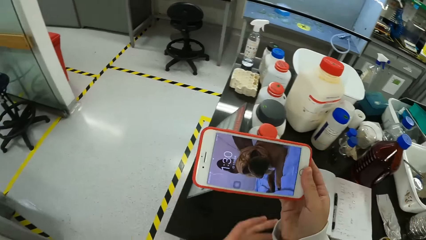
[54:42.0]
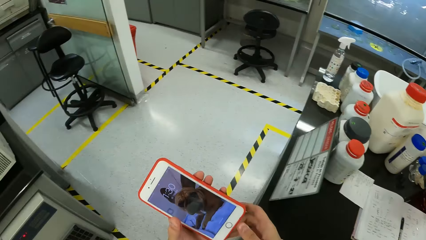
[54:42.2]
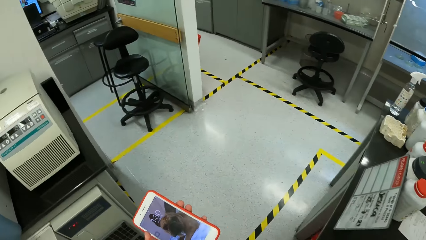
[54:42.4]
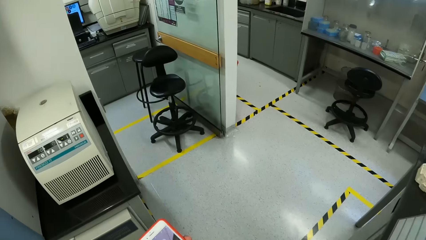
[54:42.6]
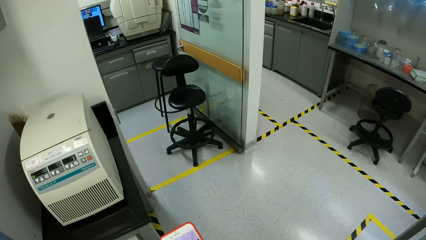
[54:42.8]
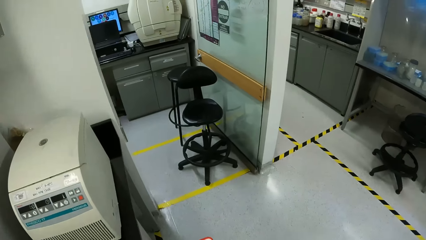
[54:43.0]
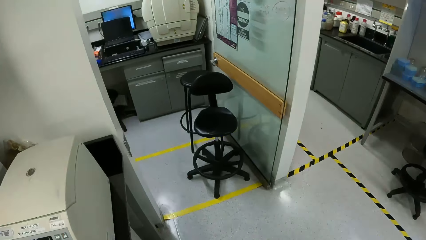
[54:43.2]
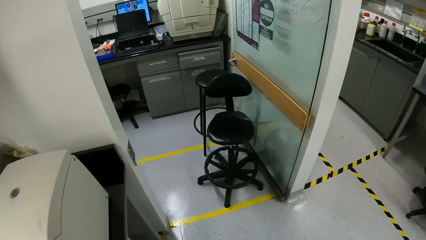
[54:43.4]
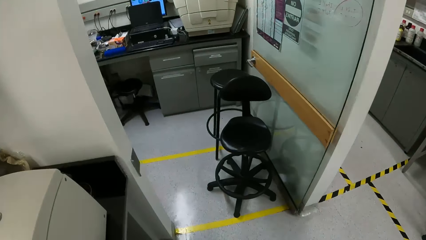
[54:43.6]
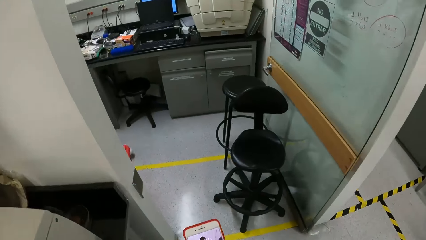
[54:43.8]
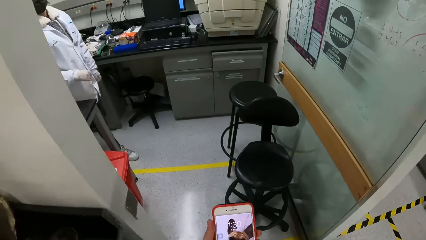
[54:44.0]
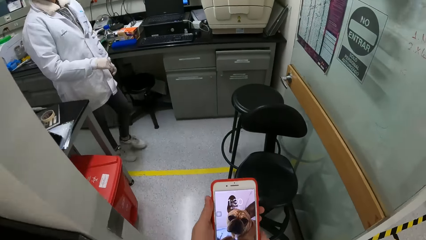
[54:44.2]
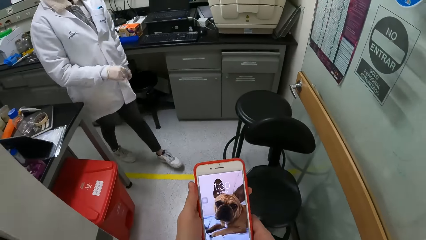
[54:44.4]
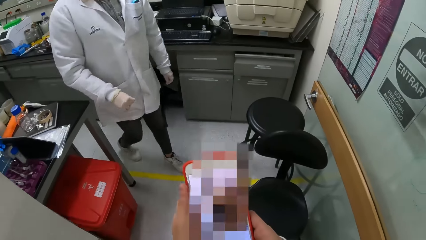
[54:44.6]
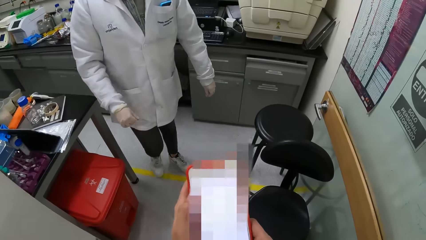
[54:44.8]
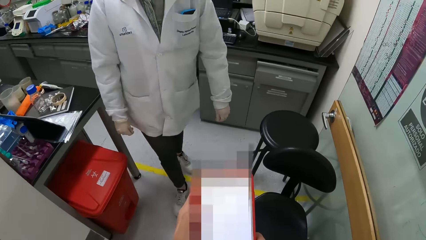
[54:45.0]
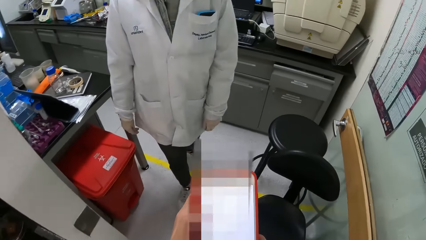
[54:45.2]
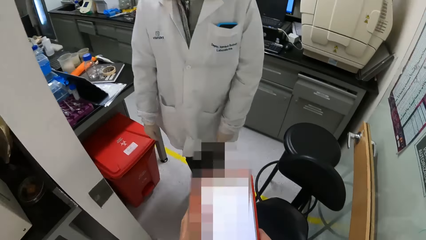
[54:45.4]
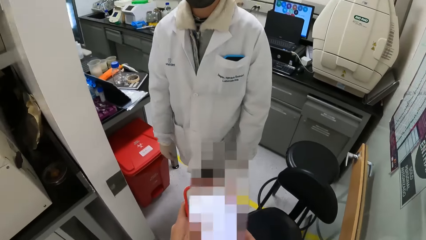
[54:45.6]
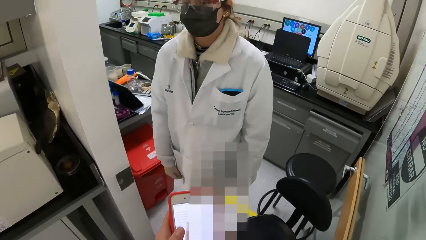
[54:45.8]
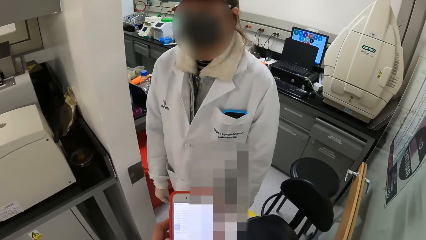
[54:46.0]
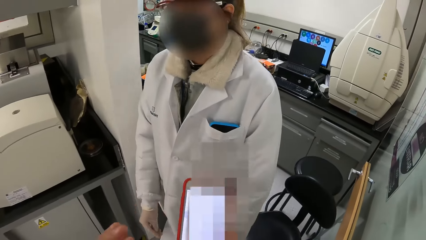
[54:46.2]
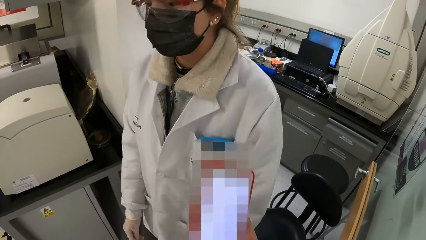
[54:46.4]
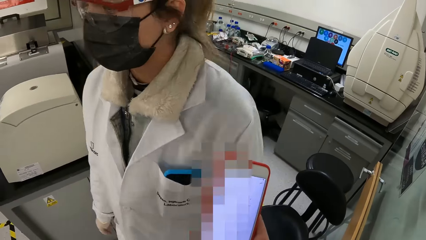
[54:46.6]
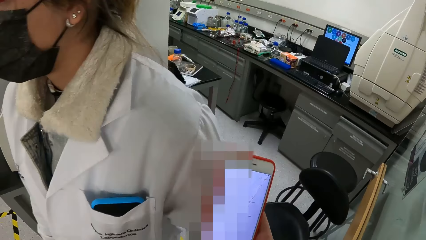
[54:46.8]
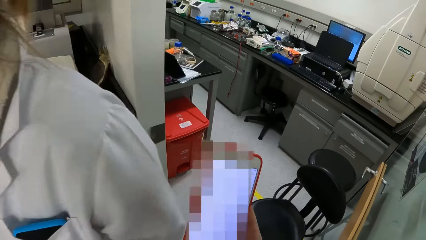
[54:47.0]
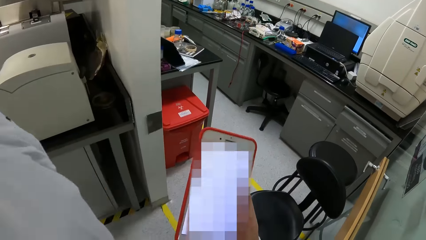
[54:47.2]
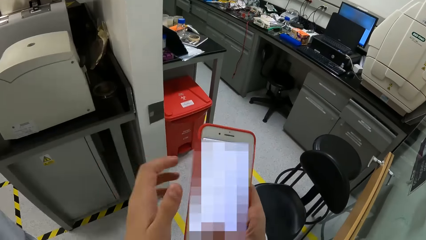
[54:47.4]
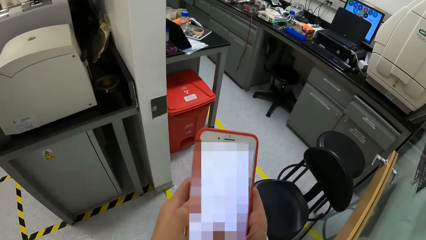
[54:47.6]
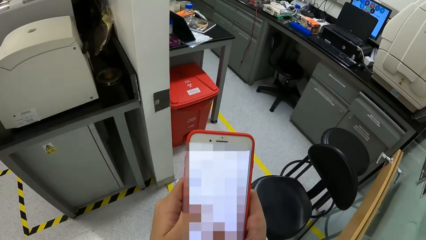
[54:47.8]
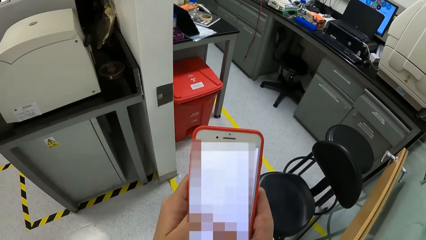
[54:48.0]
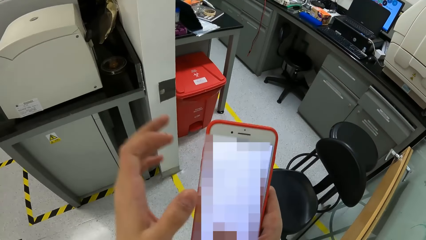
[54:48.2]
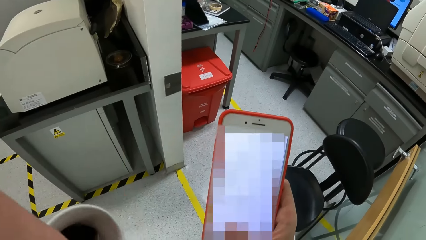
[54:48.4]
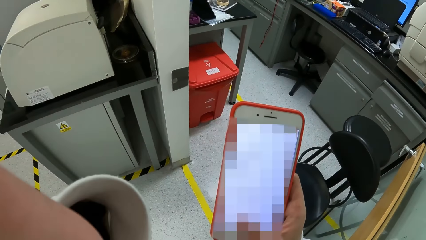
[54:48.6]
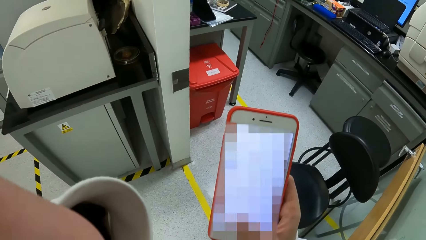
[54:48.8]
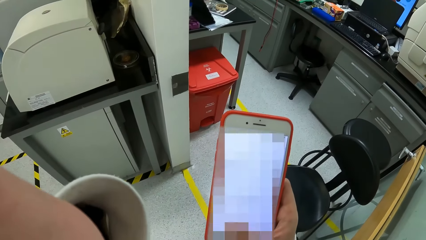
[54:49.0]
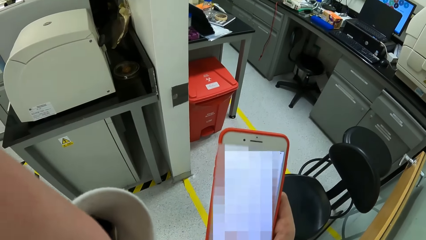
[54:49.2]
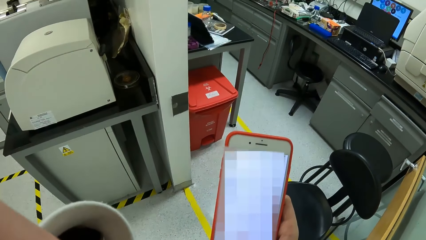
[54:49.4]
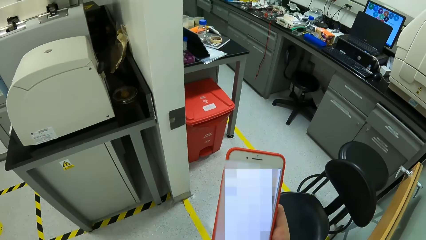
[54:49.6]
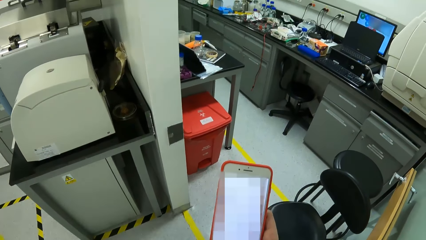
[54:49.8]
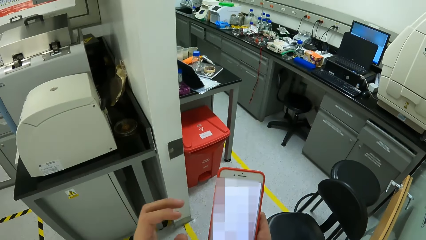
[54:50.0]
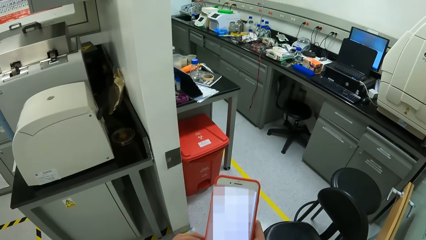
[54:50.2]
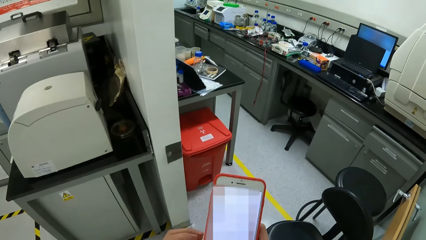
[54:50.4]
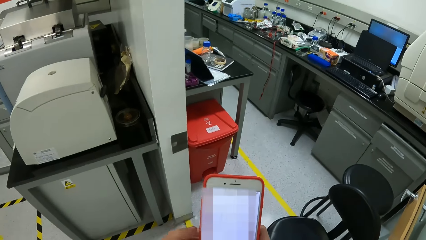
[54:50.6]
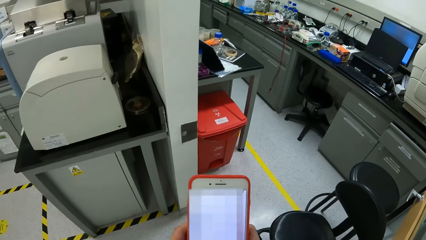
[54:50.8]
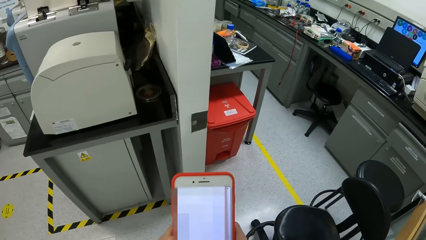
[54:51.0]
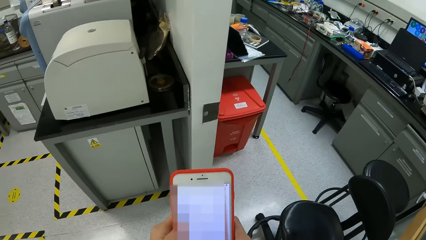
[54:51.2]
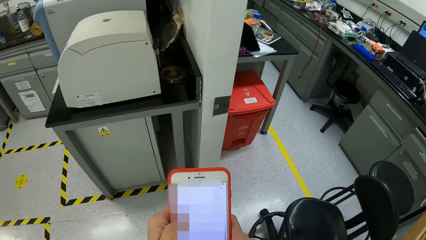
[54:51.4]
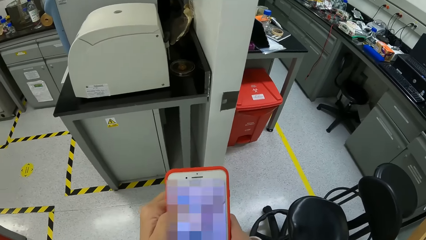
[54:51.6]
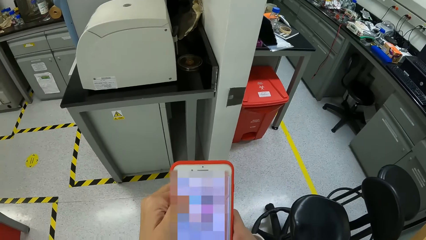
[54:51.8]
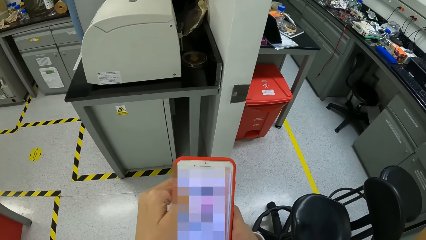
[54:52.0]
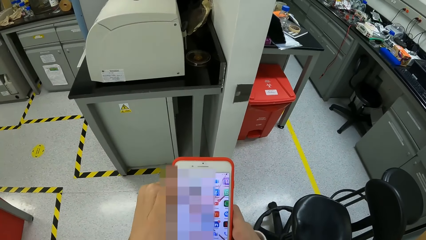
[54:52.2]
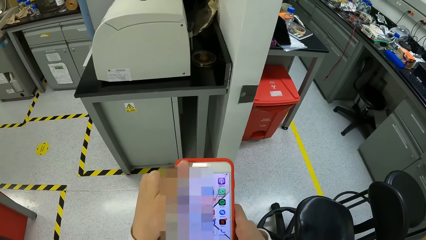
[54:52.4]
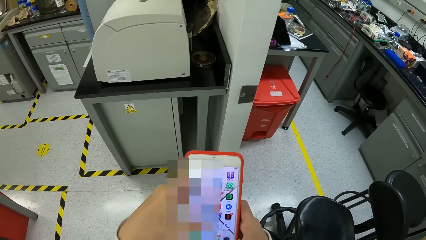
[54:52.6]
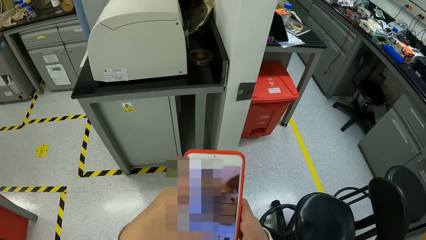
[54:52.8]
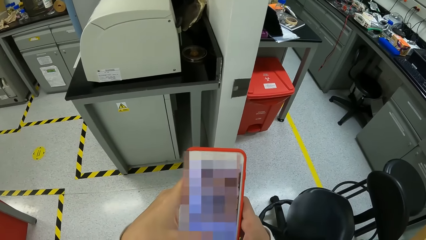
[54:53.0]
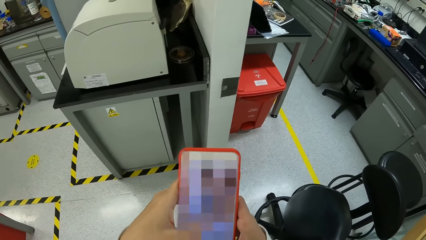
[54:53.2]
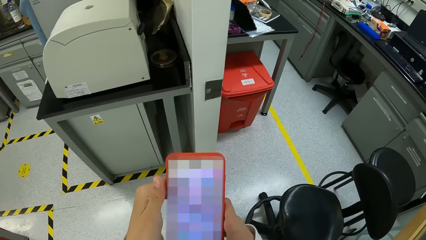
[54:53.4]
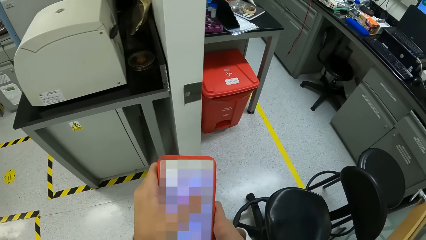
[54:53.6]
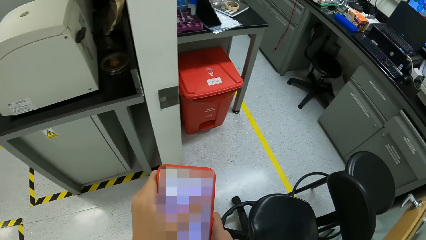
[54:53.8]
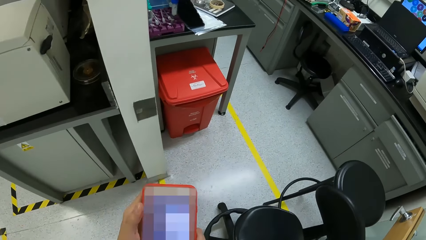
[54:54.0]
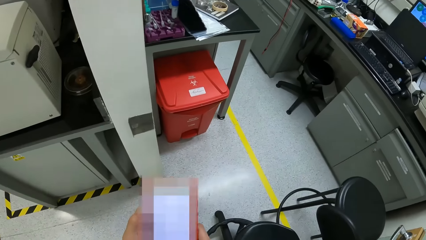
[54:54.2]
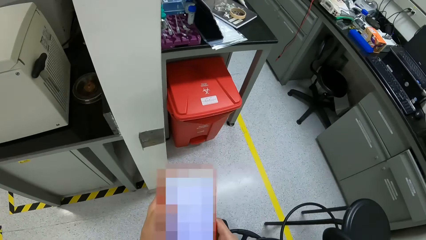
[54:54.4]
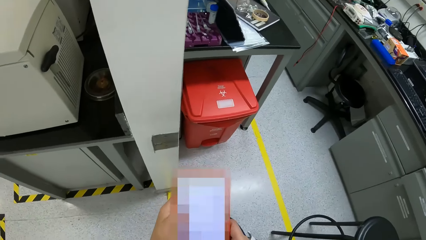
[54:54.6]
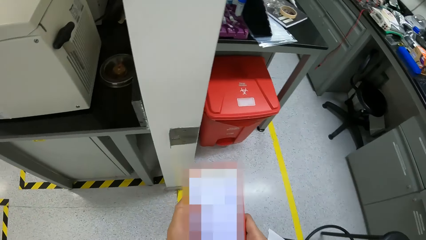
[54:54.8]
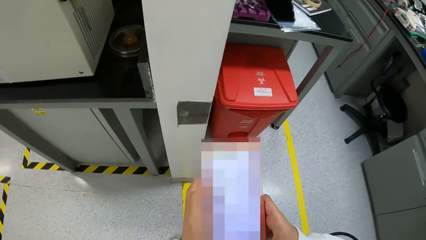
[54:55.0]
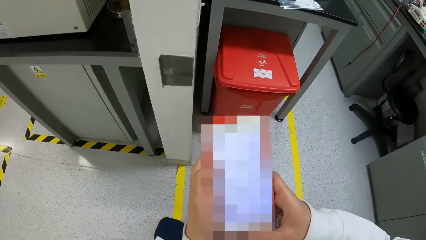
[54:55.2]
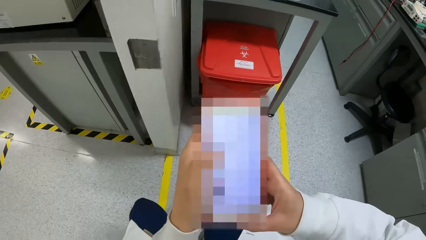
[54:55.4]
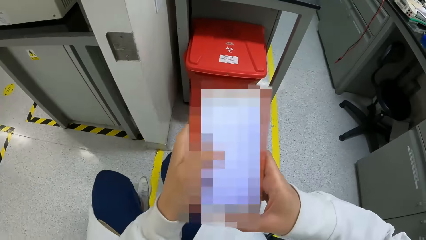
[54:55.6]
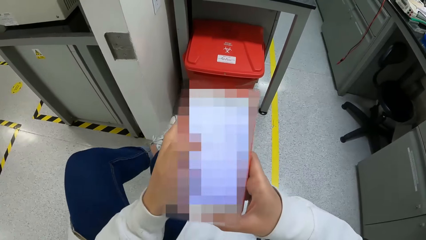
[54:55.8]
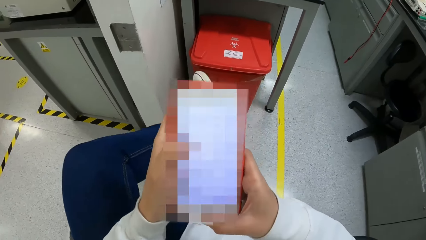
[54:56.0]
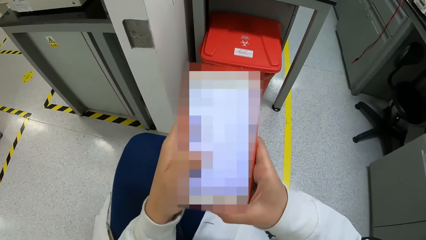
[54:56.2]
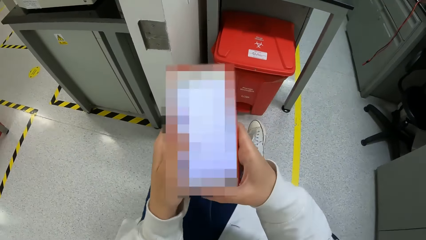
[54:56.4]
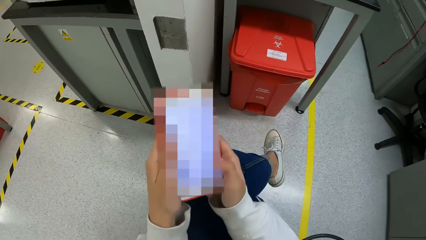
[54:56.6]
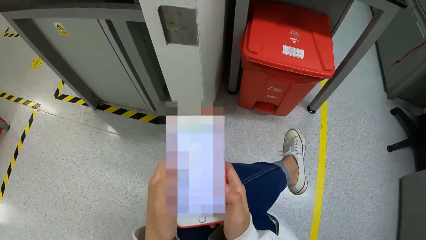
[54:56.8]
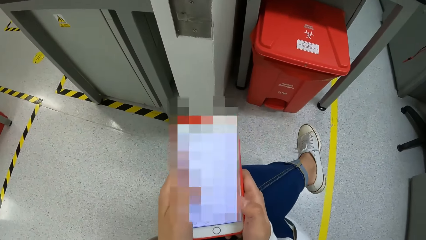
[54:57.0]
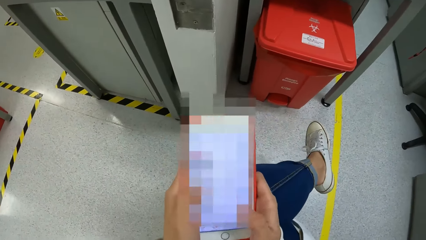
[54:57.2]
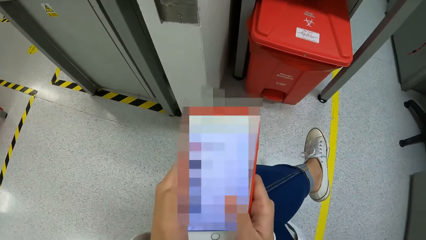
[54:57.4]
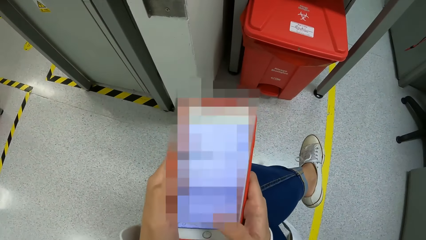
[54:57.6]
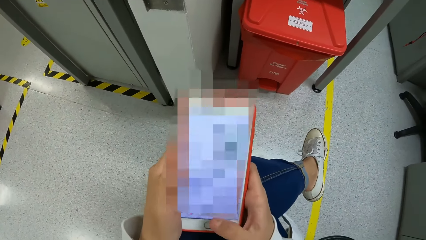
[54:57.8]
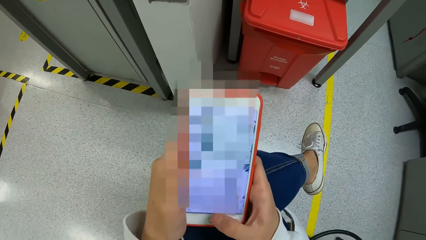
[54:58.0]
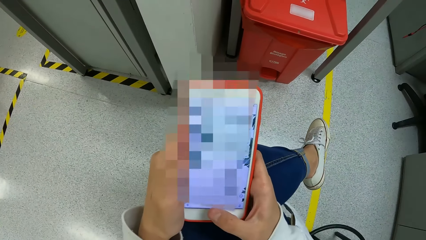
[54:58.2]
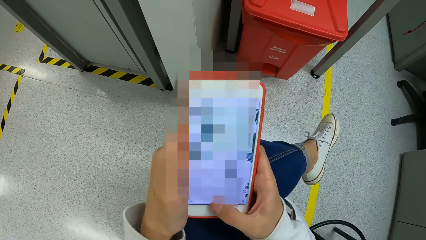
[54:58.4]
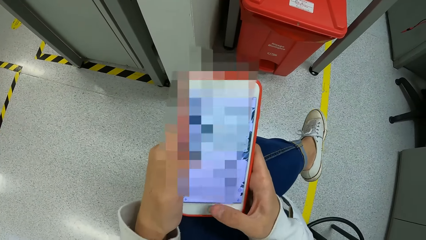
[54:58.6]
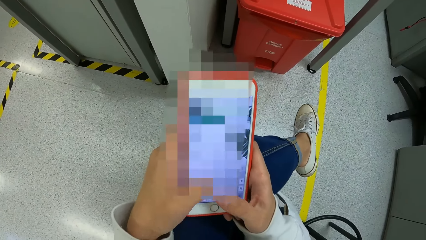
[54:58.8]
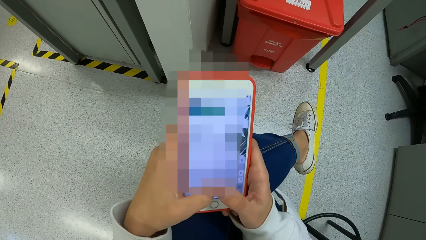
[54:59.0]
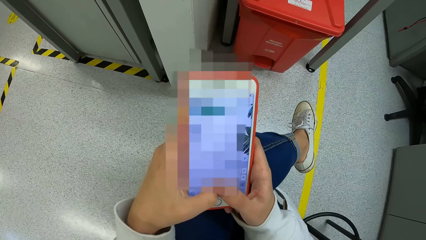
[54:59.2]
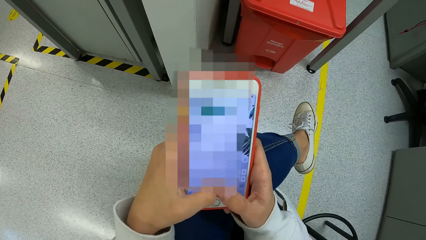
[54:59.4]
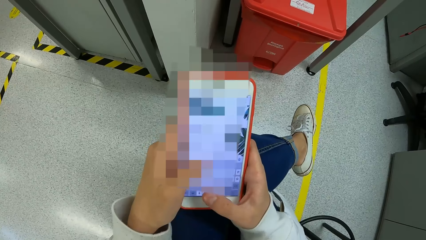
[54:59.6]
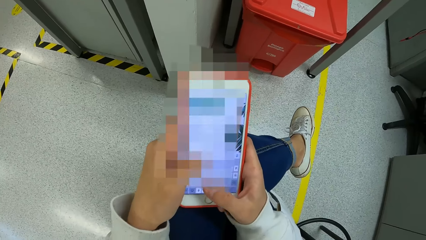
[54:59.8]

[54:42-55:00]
The camera wearer removes a phone from the pocket. They use the phone. They use the phone again. They adjust the camera. They sit on a chair.
